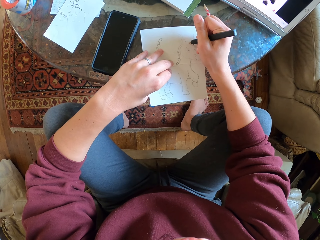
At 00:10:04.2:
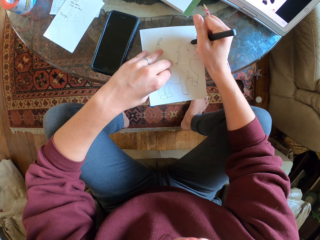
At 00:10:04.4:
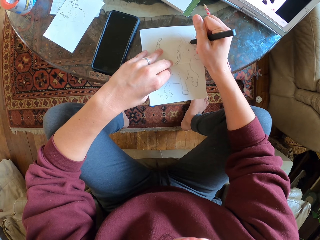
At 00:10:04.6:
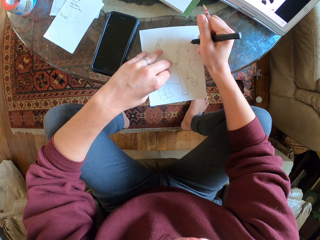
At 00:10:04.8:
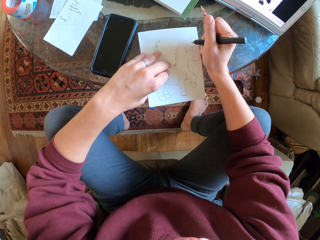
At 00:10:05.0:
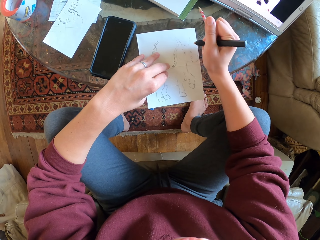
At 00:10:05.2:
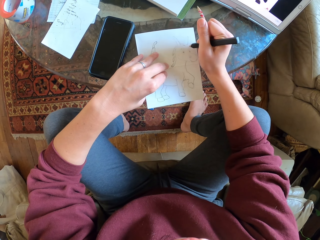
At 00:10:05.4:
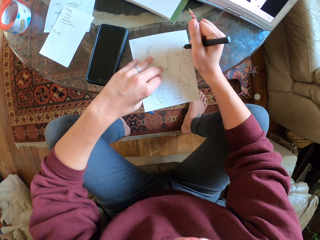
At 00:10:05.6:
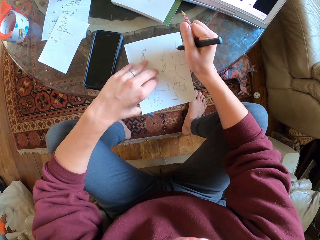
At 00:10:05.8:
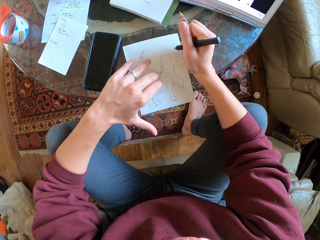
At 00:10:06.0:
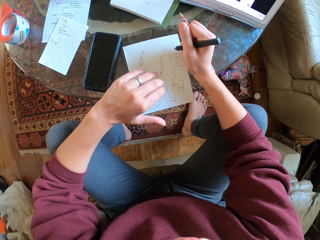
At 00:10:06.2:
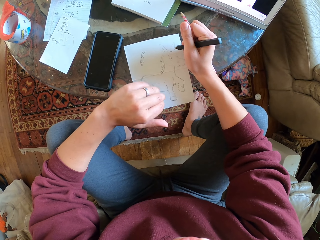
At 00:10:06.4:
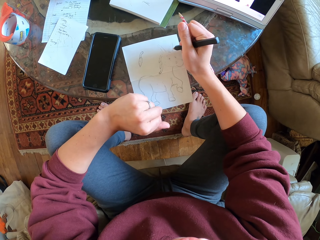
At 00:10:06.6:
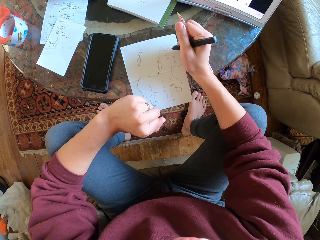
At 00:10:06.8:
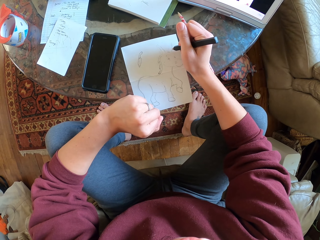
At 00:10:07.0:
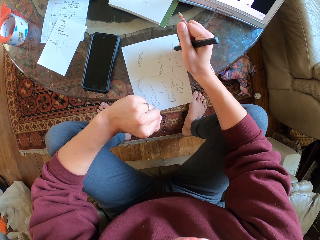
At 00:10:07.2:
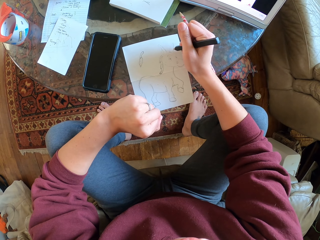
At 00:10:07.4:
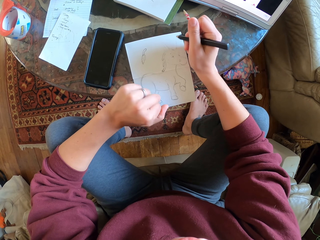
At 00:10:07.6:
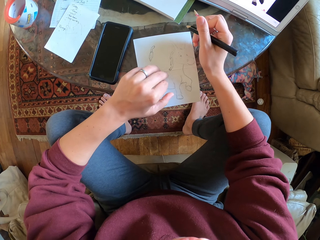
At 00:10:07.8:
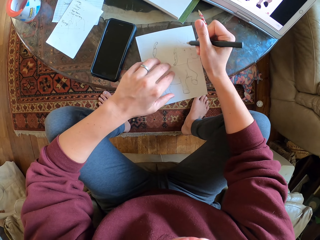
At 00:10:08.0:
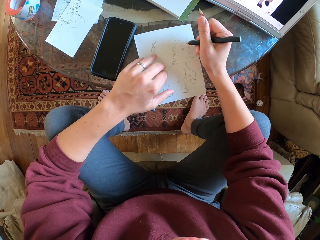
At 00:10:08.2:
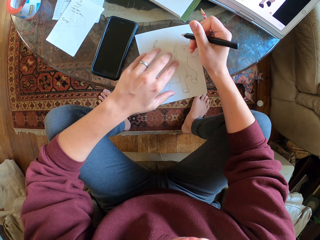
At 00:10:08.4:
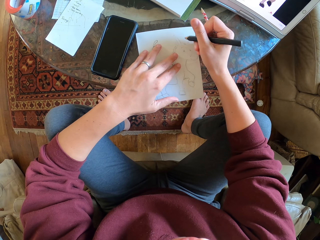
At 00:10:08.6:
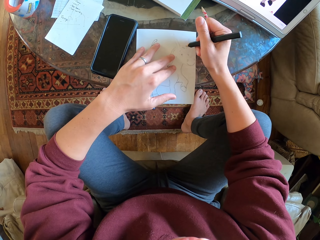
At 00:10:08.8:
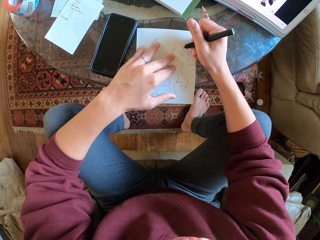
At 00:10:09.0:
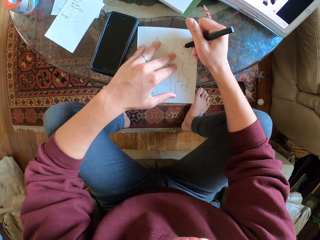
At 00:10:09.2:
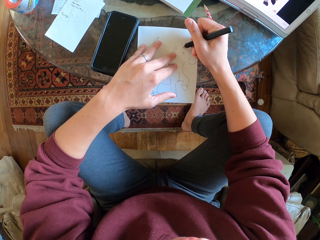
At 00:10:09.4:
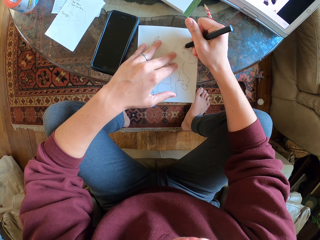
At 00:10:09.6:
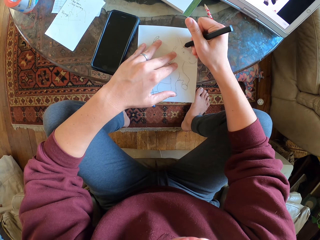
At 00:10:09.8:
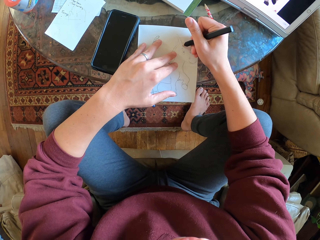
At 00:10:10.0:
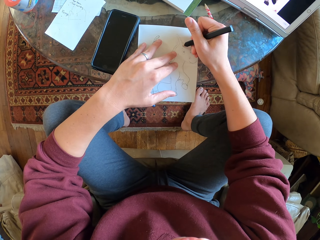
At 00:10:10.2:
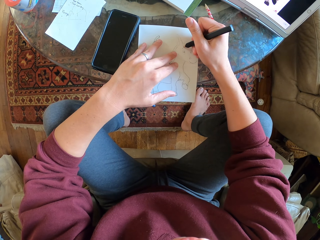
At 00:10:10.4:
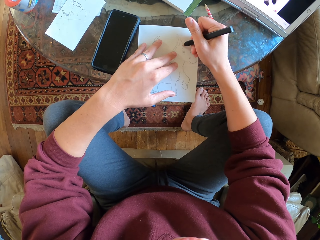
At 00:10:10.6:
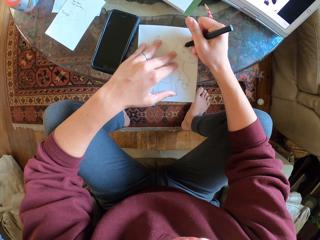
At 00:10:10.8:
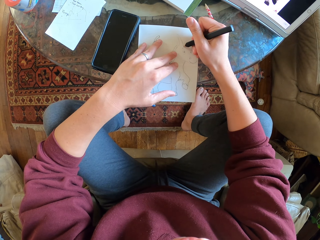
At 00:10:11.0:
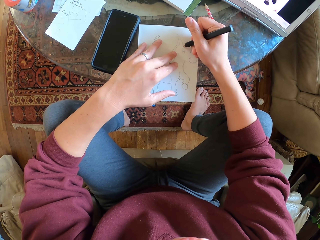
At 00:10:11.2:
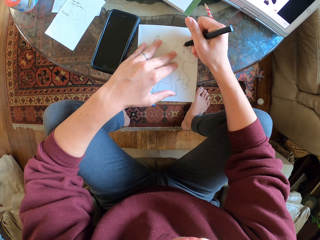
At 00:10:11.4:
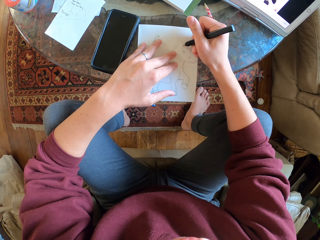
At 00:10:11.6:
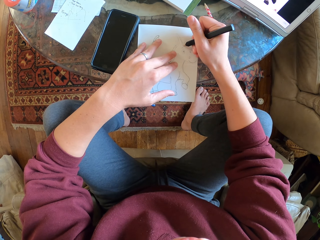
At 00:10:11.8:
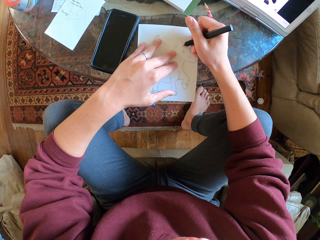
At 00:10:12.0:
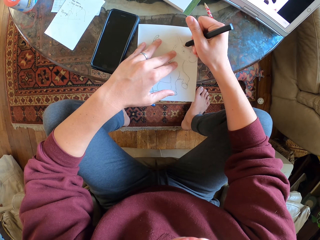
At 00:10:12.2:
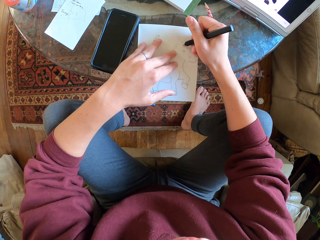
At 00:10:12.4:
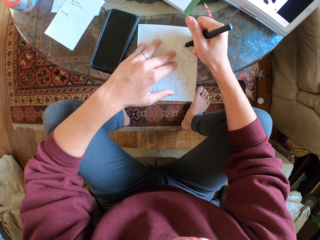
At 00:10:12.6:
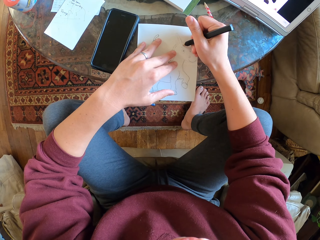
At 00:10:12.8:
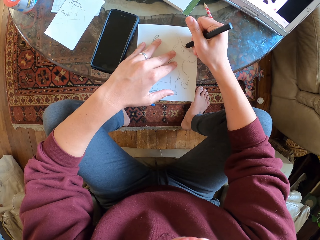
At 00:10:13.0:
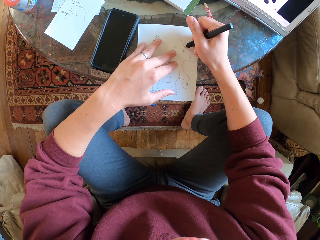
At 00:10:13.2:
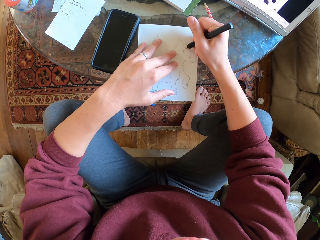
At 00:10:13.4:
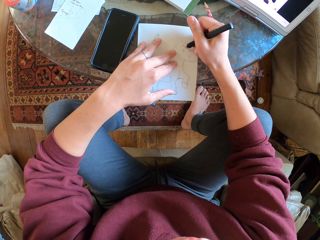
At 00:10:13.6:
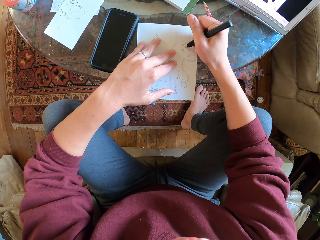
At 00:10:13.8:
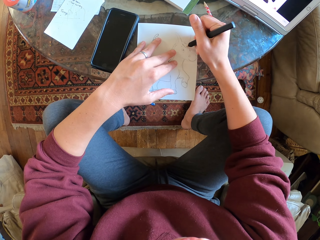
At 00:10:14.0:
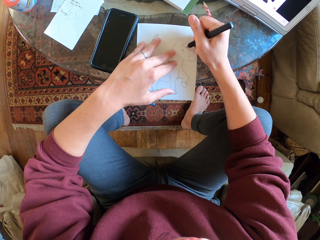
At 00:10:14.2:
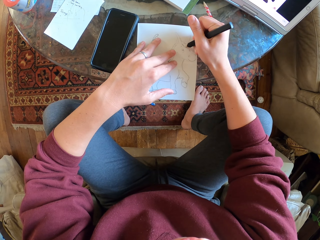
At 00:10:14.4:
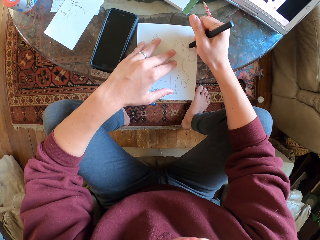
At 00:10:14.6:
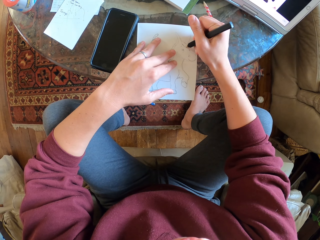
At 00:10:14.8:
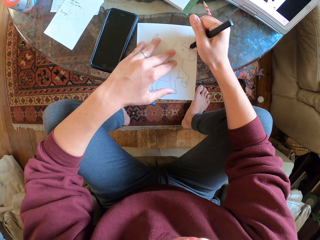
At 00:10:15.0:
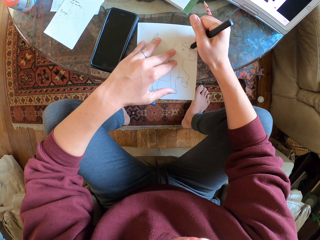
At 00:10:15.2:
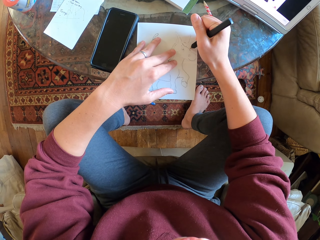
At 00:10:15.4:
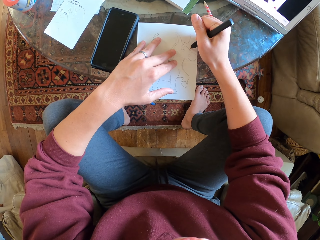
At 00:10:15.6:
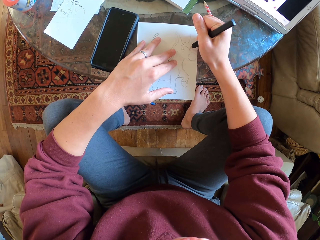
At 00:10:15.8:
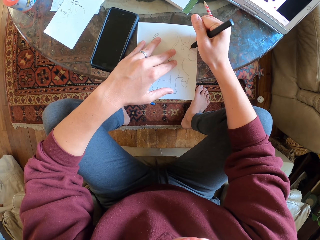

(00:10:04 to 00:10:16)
The camera wearer draws on a piece of paper. He folds a fist with his left hand. He stares at the drawing. He unfolds his fists. He pulls the drawing paper. He draws on the piece of paper.

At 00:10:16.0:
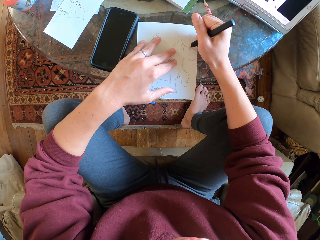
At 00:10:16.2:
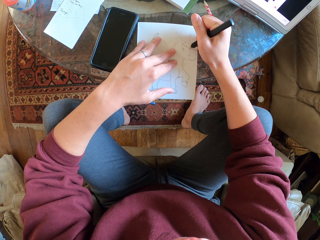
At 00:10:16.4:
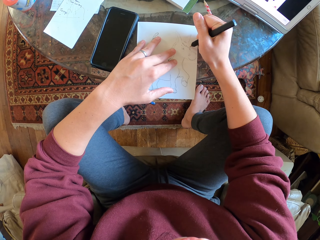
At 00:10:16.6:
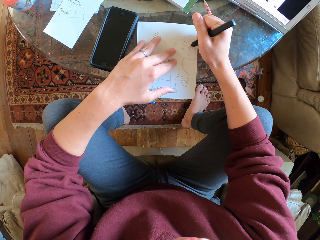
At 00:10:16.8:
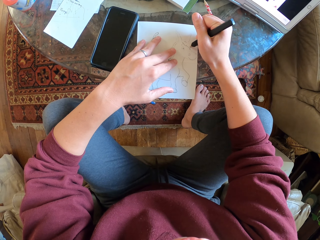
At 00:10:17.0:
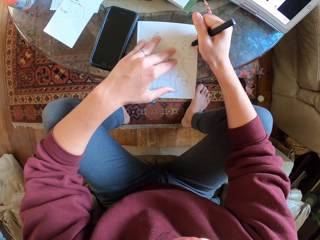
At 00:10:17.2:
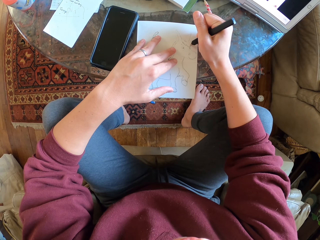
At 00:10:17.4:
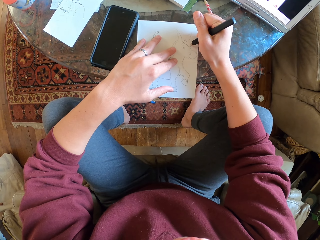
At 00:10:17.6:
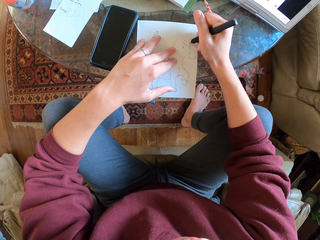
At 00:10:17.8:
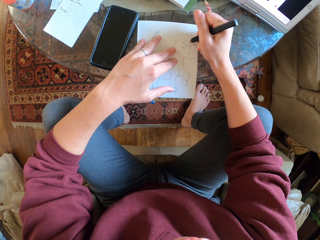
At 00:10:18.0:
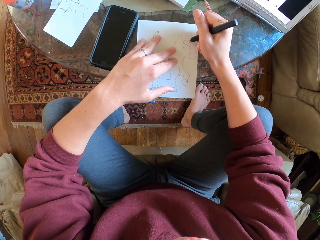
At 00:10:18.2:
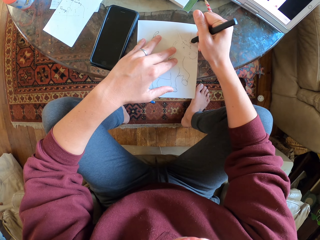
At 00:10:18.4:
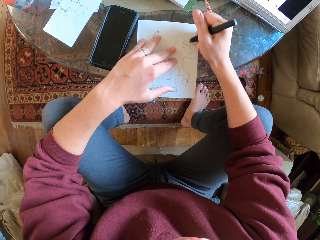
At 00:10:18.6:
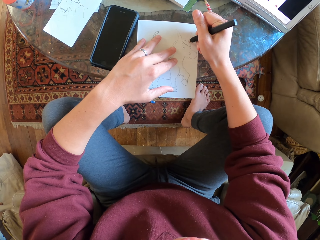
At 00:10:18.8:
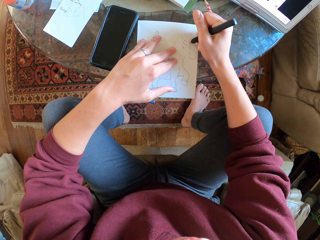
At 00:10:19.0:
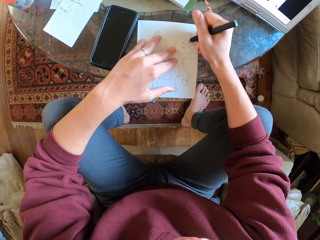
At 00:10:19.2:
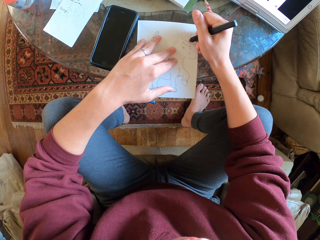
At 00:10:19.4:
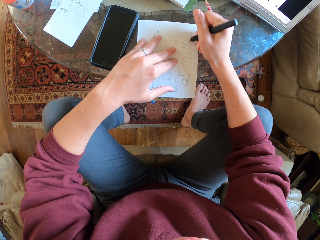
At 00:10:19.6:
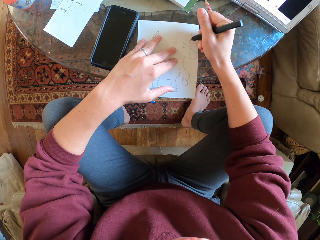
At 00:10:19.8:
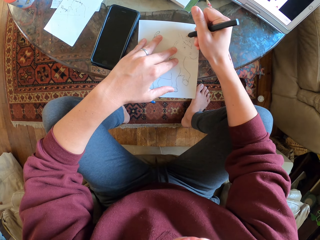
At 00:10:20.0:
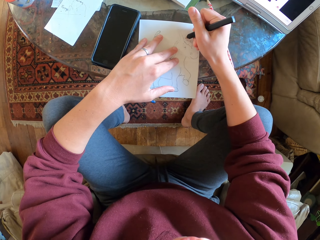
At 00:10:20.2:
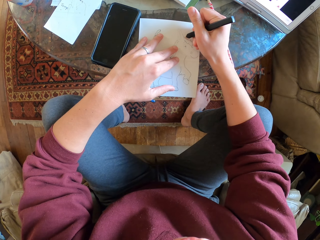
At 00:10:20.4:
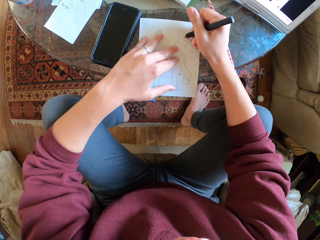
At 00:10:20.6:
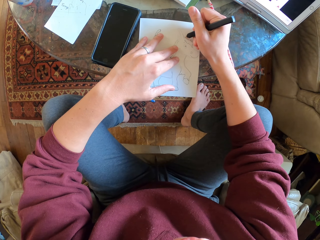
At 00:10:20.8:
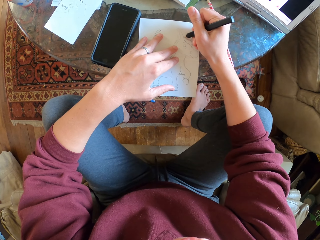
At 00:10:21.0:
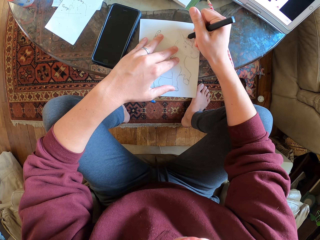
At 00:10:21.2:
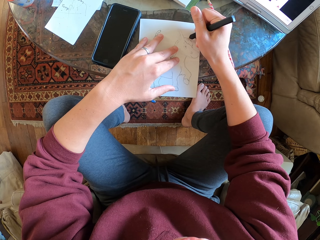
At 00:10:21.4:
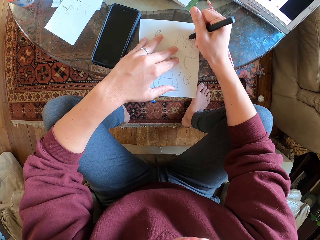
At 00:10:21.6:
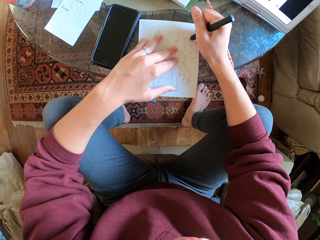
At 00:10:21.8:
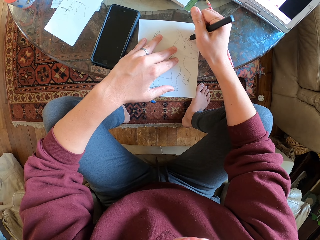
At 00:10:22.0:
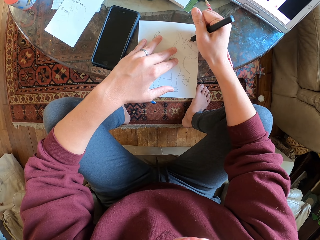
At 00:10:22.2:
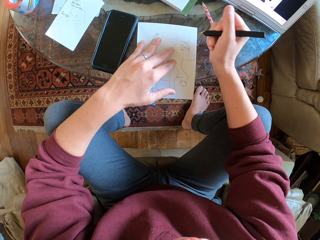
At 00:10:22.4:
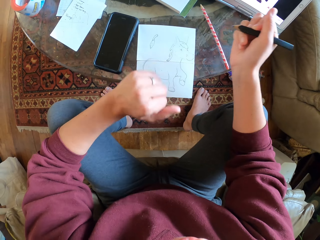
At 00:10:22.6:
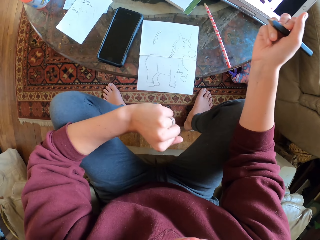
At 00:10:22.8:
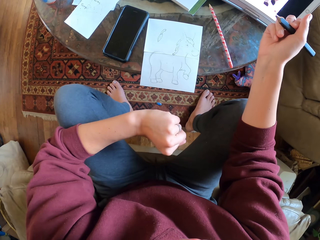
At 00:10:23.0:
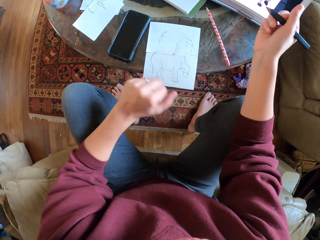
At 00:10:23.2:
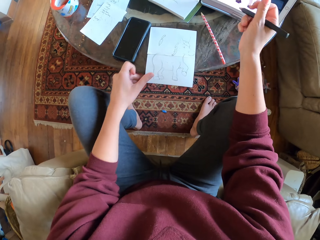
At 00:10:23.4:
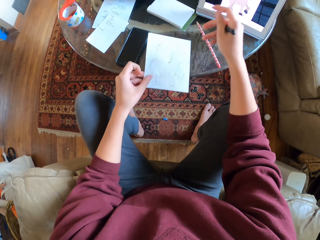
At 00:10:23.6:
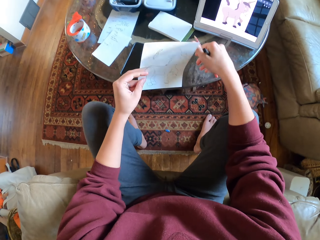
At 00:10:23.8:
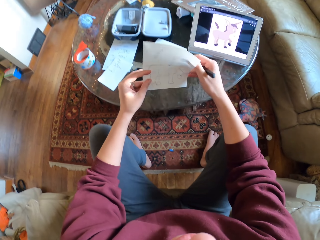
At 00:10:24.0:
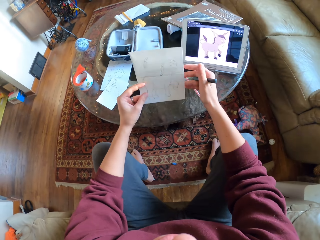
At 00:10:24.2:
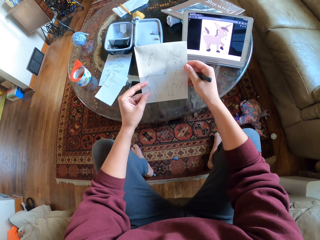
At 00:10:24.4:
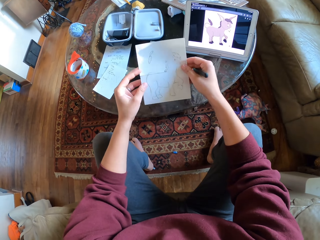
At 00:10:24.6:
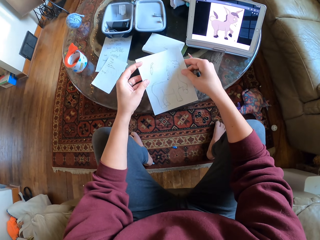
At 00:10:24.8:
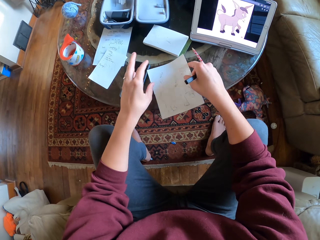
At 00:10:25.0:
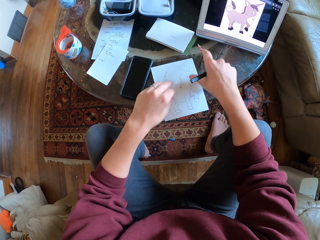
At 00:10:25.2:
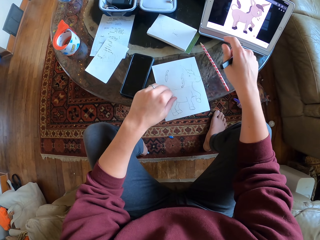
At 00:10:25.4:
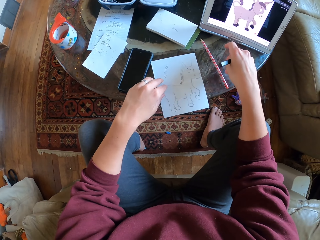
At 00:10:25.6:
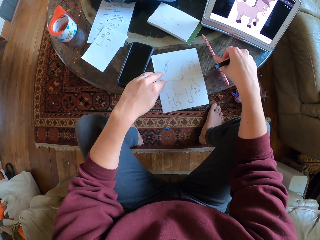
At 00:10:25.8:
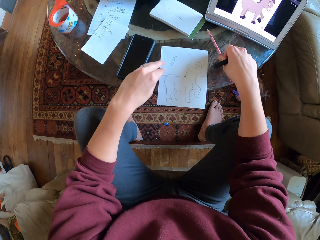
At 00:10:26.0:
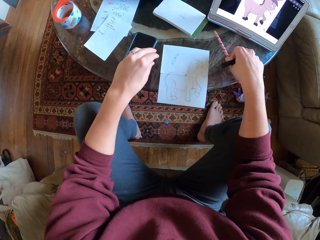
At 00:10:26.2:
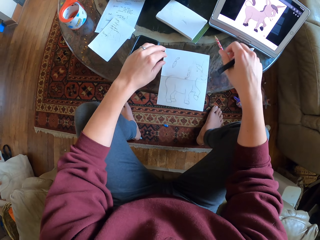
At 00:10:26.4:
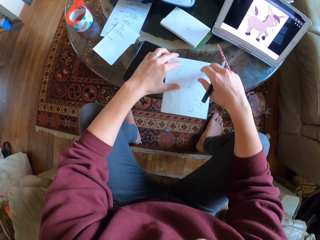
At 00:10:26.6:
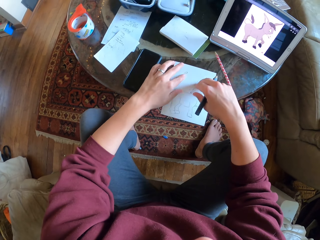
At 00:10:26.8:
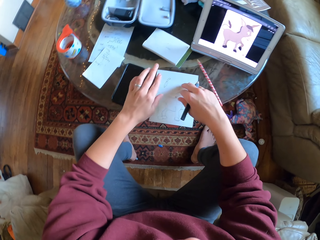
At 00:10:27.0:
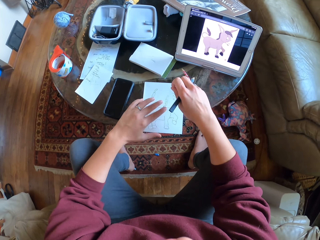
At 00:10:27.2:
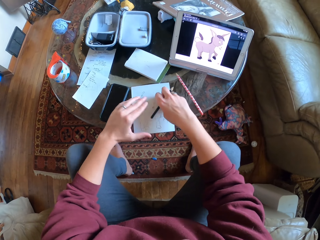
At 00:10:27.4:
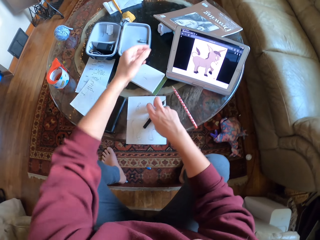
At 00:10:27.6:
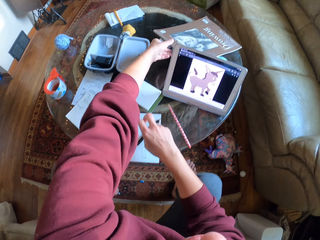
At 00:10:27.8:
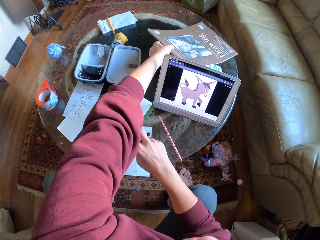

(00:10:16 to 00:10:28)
The camera wearer folds his fist. He holds the drawing paper. He lifts the drawing paper. He places the paper on the table. He holds a pencil. He leaves the pencil on the table. He pulls the drawing paper.
